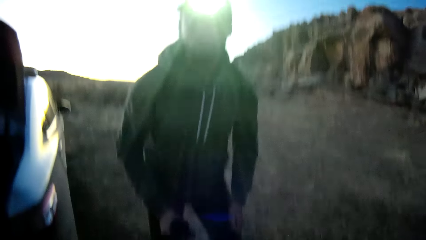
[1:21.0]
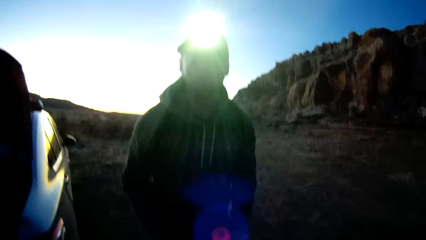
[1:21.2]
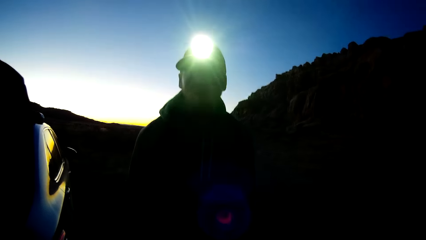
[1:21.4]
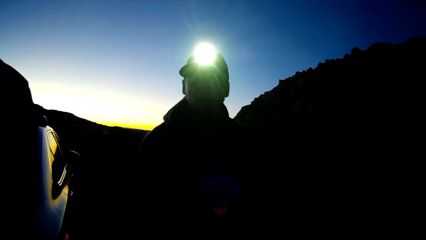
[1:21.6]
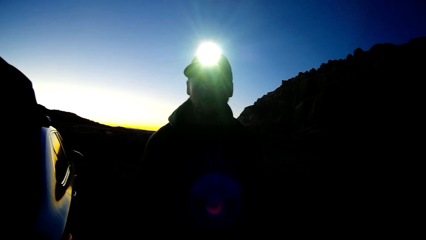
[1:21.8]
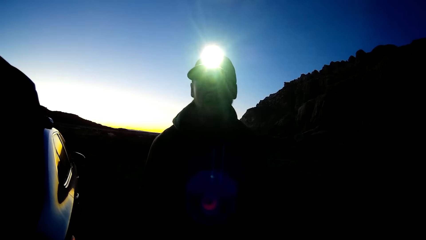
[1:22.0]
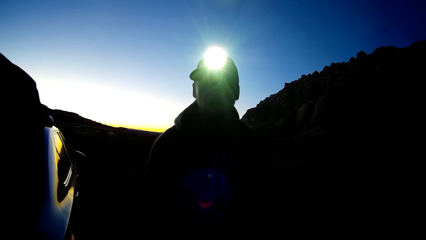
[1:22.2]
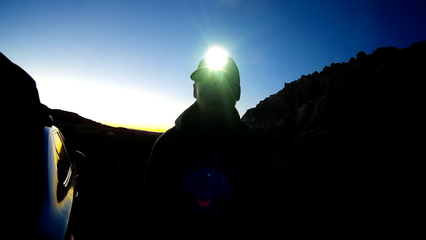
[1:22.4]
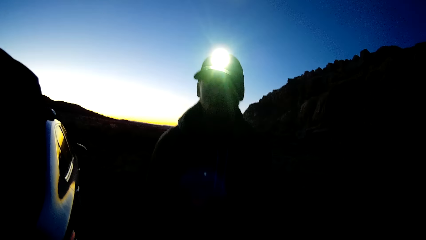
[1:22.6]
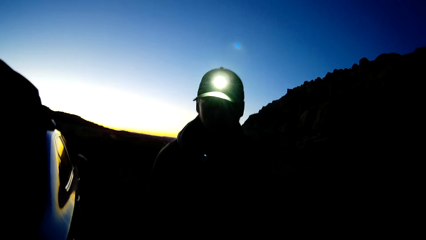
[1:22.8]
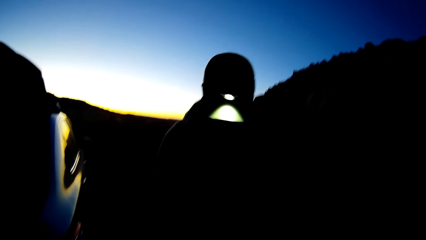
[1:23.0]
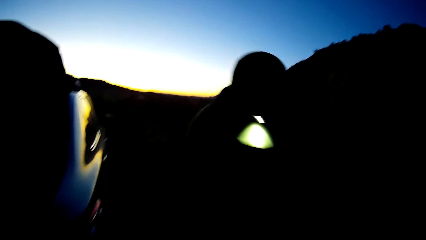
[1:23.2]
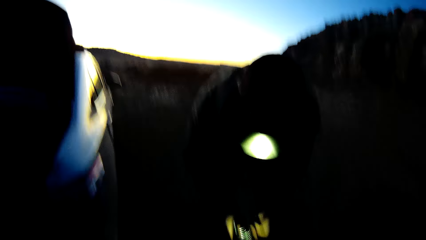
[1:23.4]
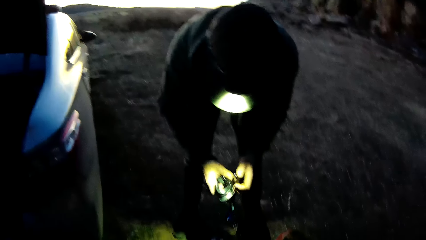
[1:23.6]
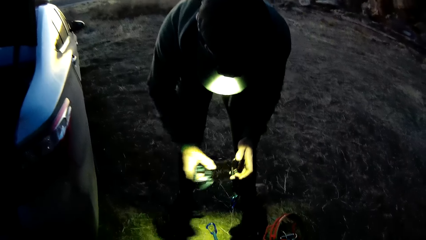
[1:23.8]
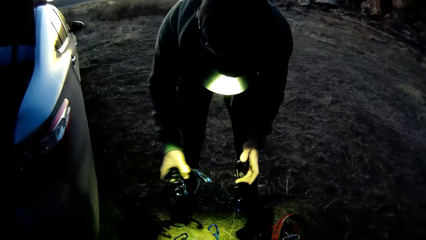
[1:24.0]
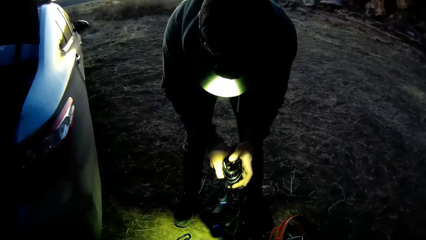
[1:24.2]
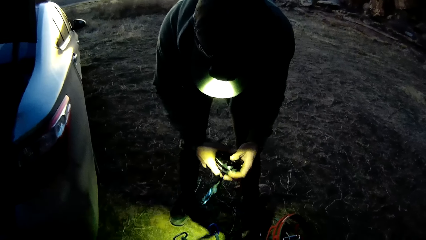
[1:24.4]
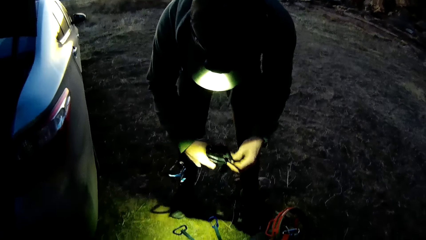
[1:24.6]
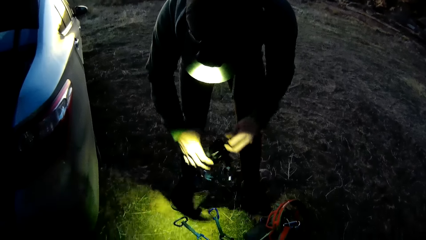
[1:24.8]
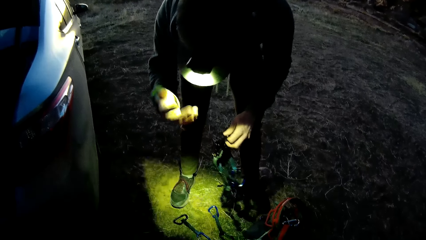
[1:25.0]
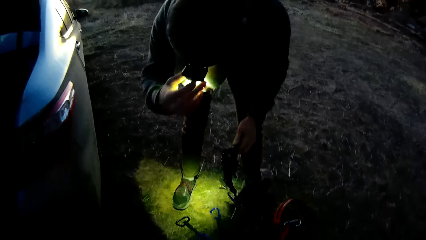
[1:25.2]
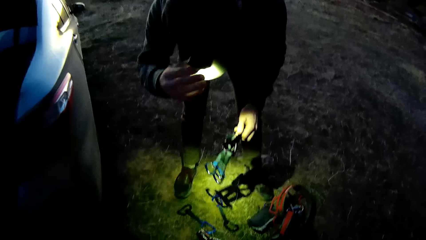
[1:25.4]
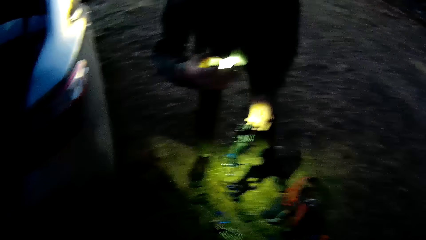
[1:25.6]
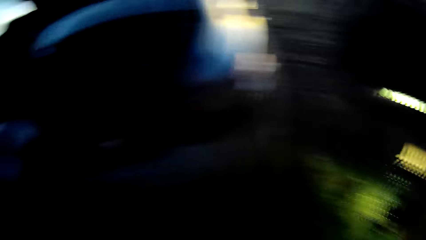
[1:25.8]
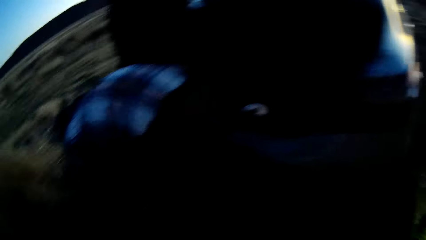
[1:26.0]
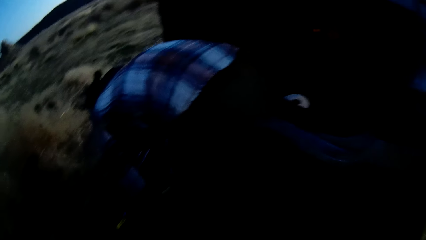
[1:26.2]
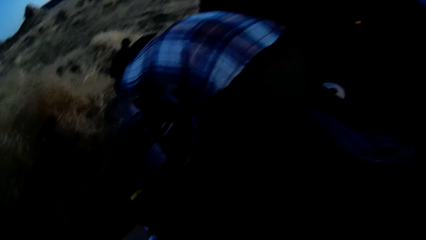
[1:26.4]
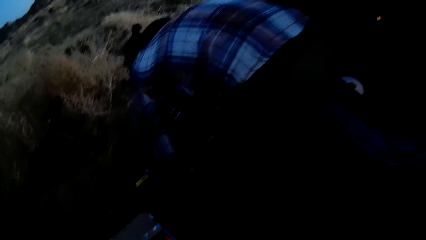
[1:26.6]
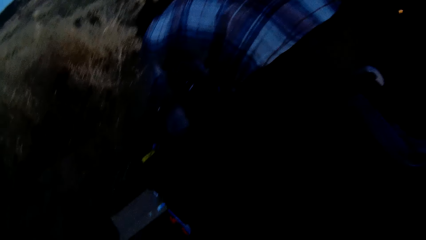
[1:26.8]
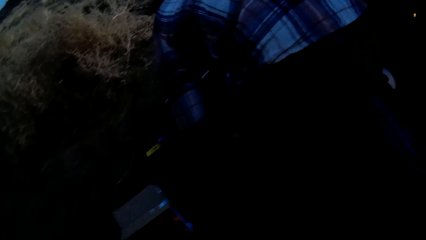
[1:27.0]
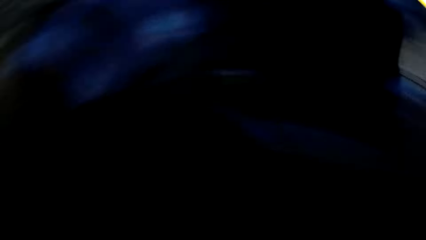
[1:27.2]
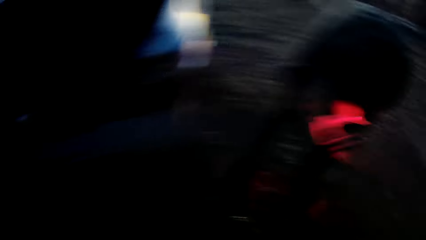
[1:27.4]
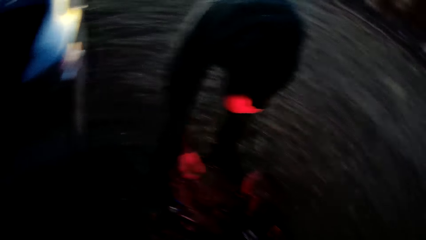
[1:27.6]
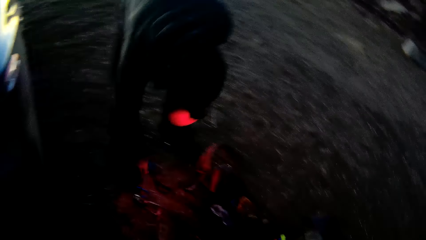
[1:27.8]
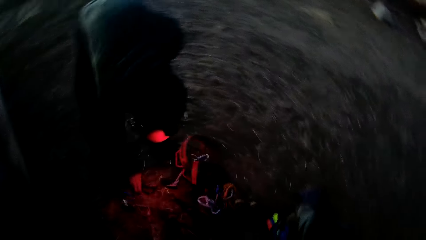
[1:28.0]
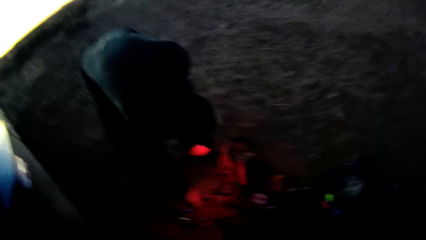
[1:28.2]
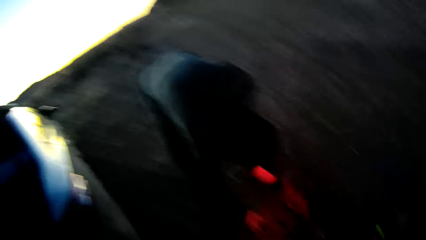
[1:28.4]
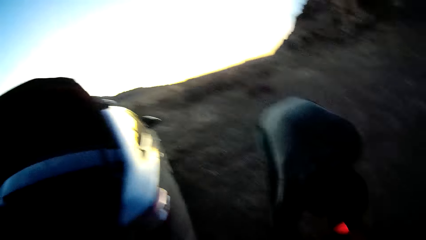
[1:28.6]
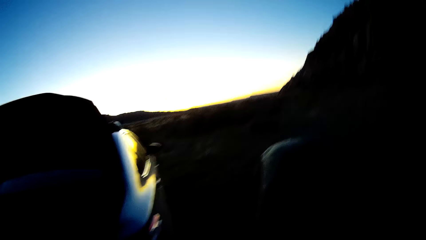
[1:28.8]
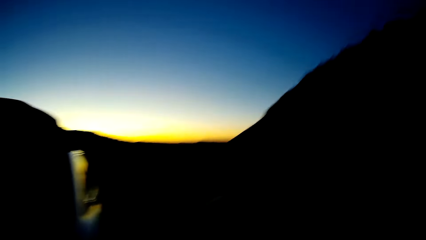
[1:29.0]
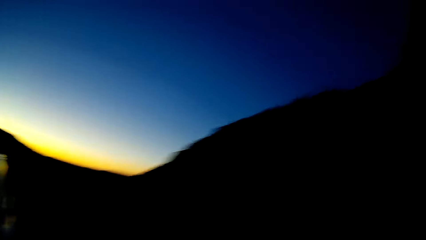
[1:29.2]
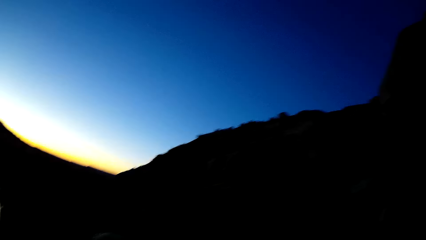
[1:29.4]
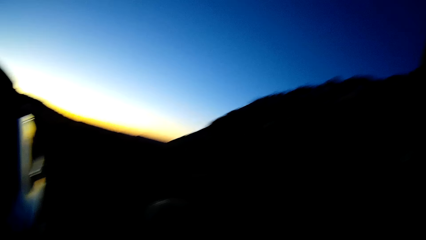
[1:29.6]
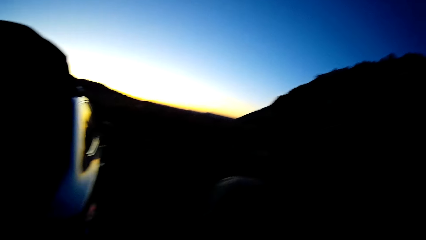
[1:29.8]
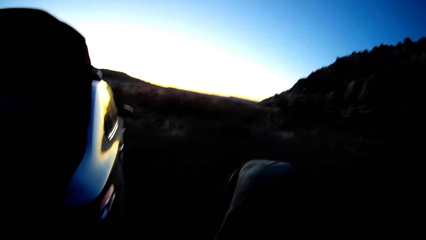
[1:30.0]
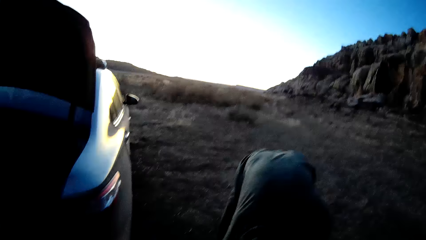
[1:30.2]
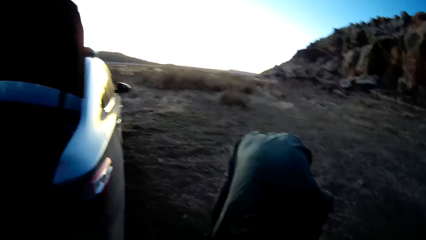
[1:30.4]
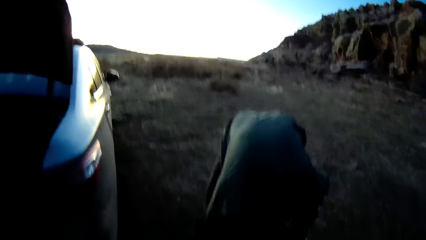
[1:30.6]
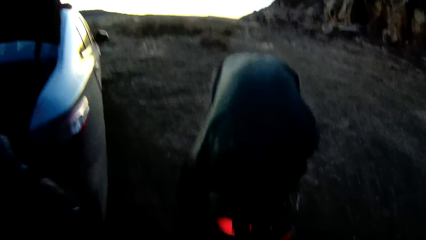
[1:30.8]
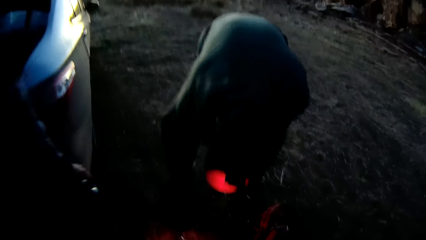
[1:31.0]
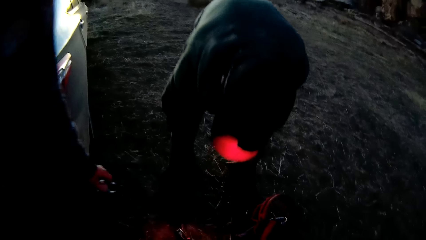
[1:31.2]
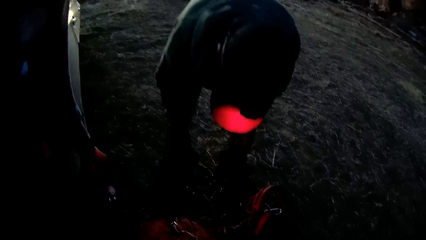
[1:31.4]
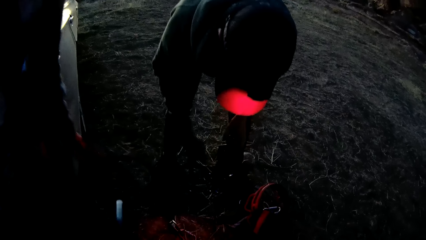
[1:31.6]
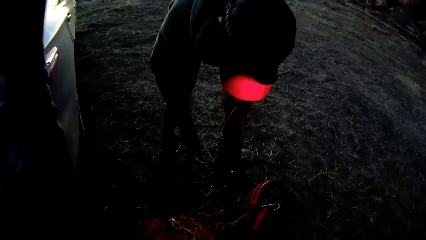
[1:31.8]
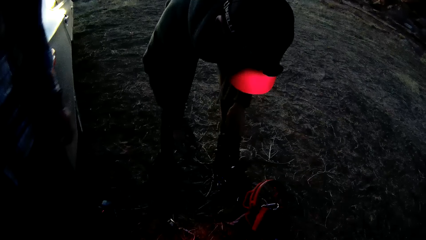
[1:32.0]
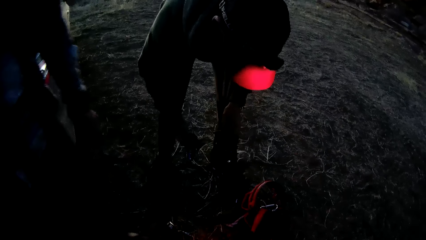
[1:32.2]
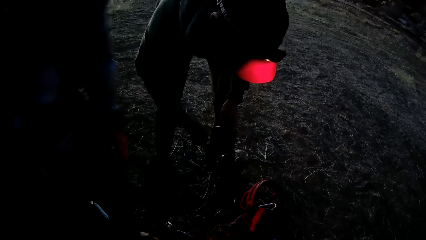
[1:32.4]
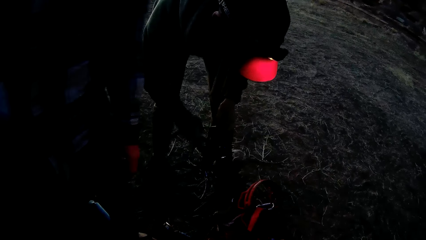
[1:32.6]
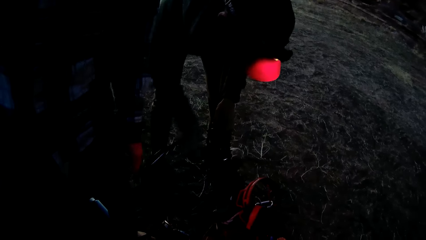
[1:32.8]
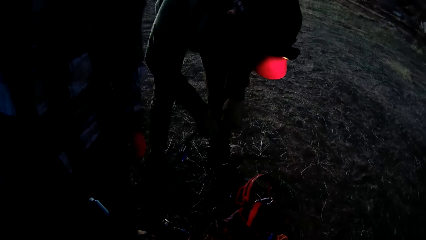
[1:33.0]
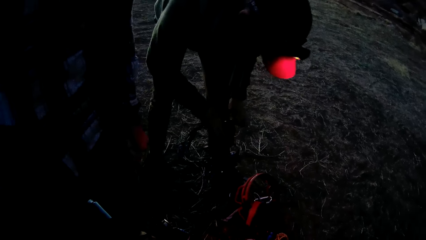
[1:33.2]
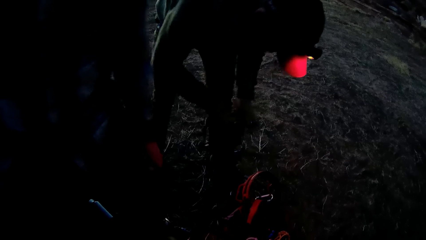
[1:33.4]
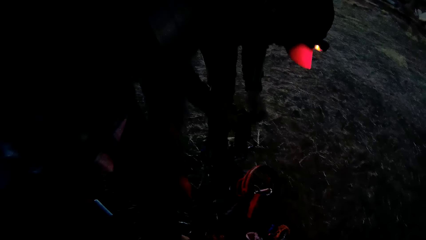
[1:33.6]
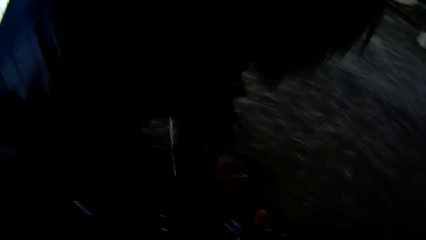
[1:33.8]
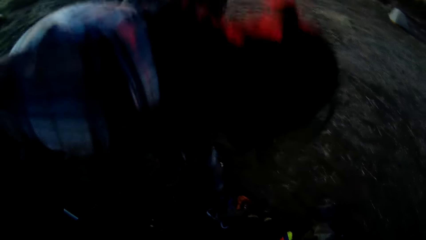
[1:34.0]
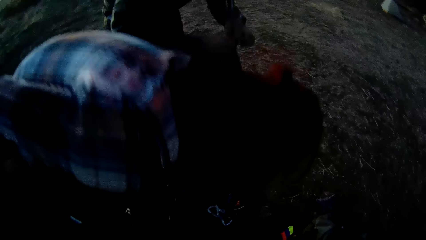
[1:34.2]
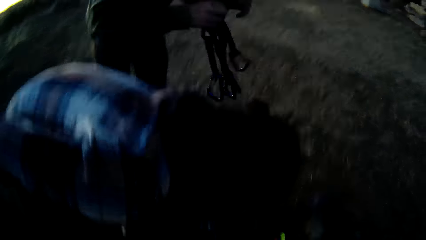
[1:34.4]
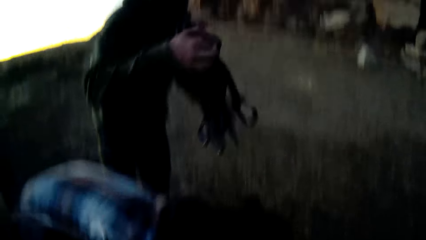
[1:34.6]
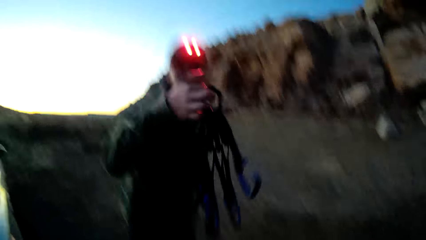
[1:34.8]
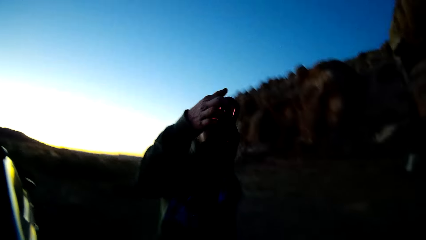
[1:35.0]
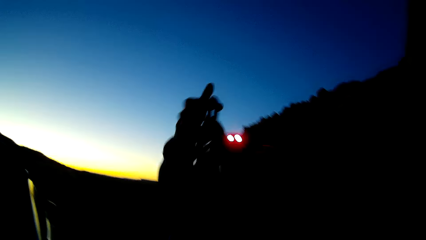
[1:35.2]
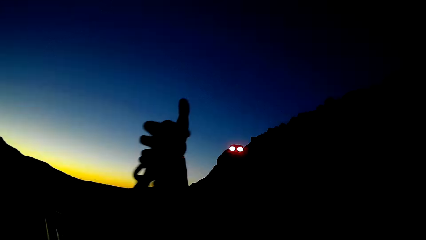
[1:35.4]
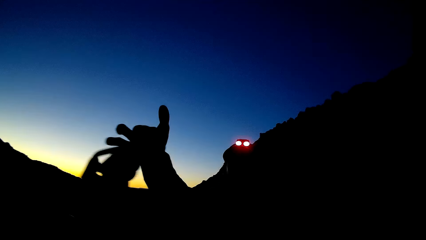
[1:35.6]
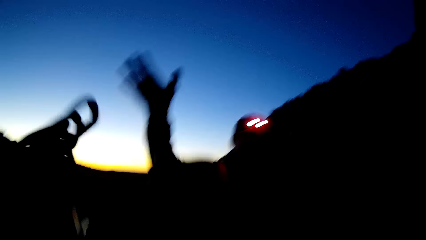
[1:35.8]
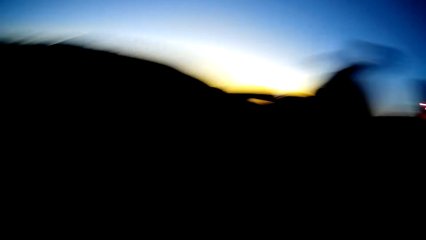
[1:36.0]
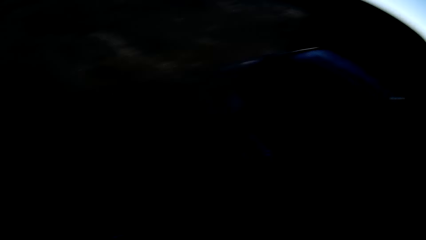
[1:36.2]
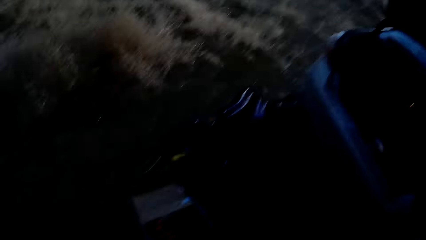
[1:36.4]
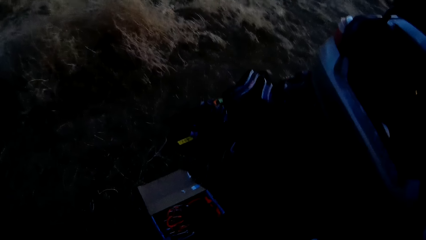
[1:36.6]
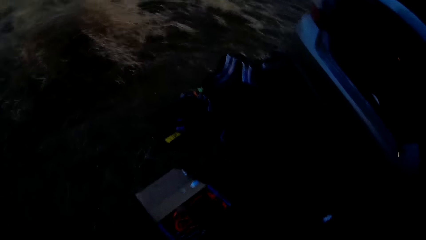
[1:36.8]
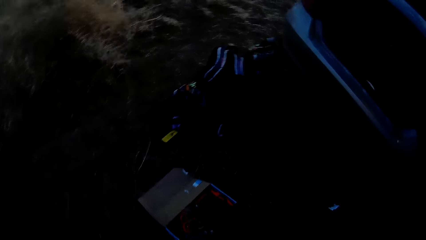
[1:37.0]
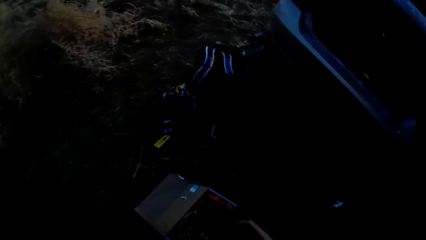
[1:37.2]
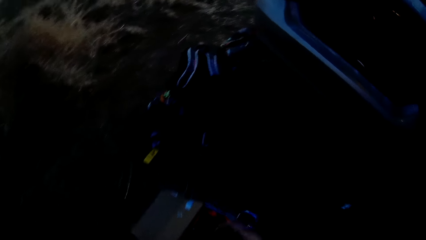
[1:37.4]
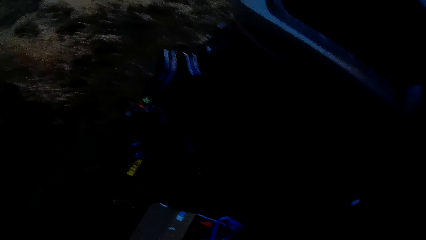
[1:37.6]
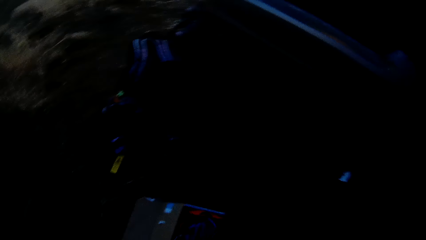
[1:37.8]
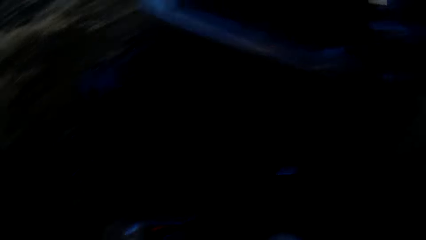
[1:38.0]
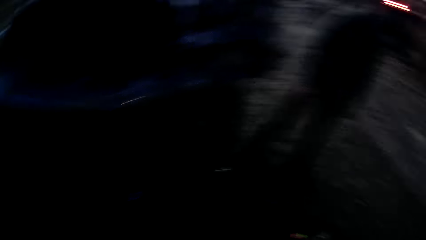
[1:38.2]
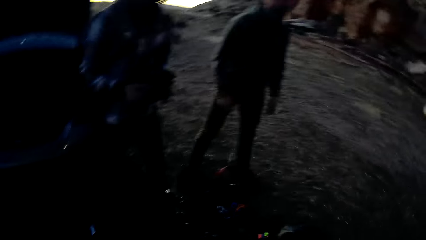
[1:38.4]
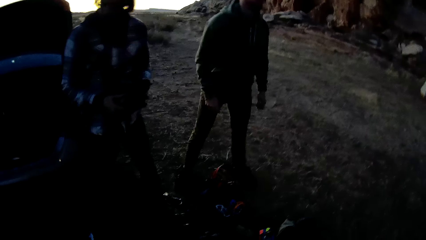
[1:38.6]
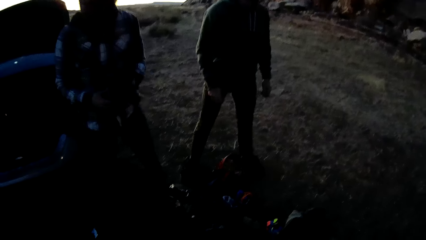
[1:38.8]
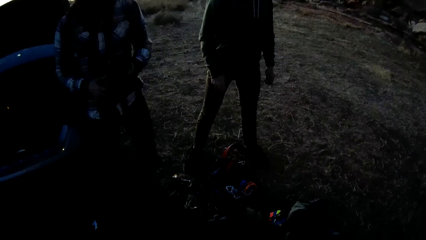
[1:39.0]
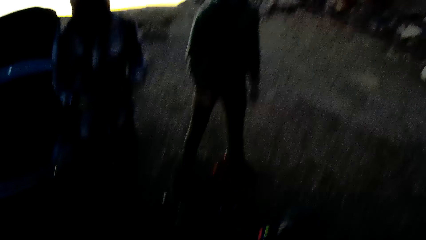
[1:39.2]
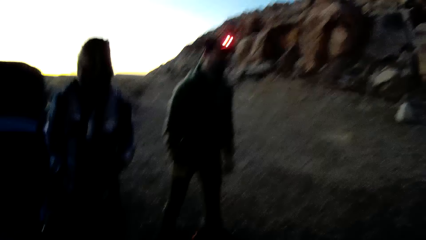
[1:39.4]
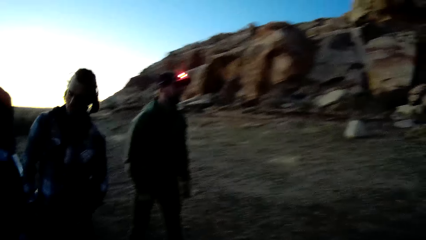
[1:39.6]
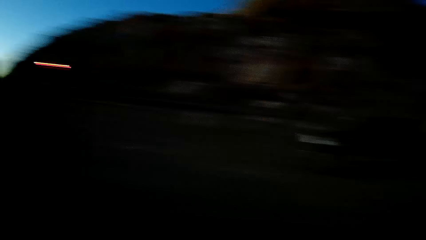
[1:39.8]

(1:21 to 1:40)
The camera wearer interacts with a man. They look at the people. The man adds the carabiners onto the hook. The camera wearer takes the rings from the man. The man gives the camera wearer the carabiners. The camera wearer puts the carabiners in the box.
